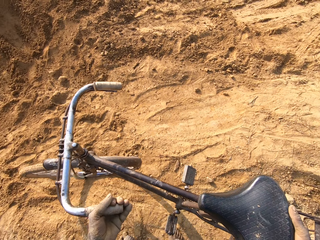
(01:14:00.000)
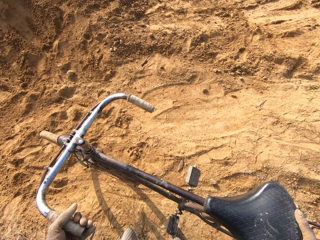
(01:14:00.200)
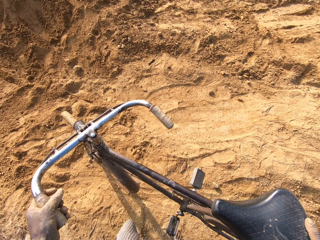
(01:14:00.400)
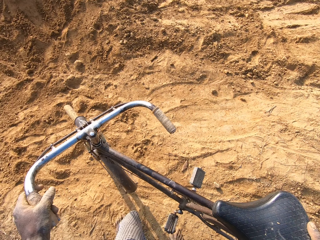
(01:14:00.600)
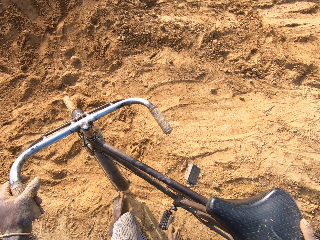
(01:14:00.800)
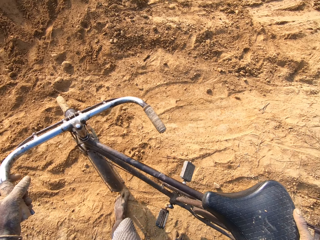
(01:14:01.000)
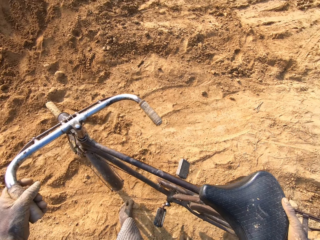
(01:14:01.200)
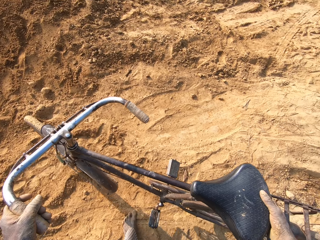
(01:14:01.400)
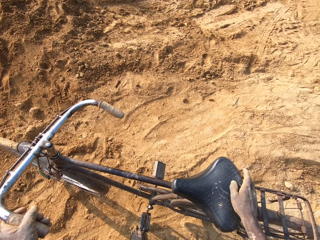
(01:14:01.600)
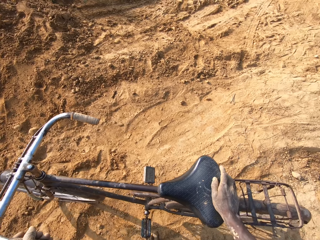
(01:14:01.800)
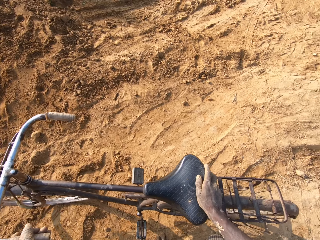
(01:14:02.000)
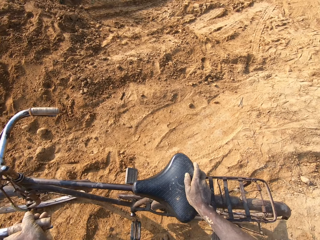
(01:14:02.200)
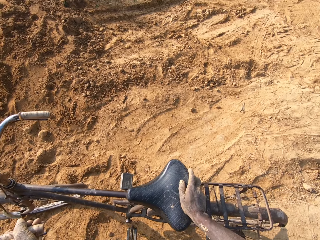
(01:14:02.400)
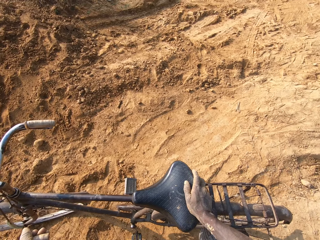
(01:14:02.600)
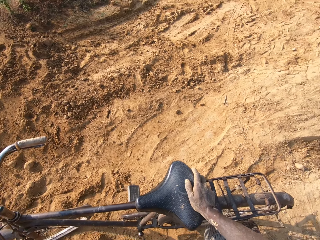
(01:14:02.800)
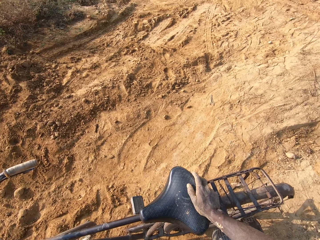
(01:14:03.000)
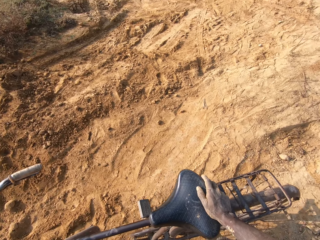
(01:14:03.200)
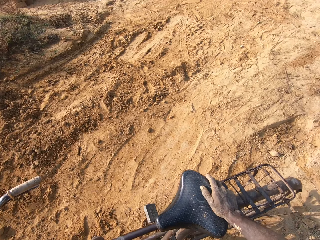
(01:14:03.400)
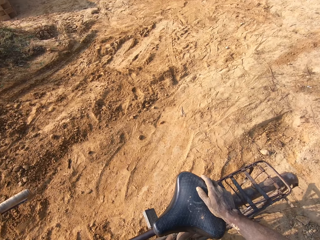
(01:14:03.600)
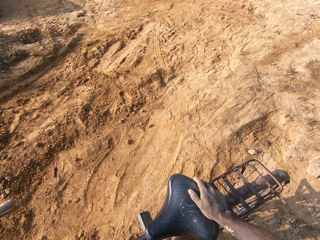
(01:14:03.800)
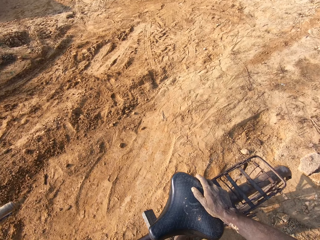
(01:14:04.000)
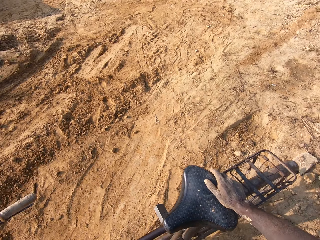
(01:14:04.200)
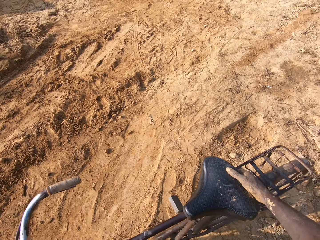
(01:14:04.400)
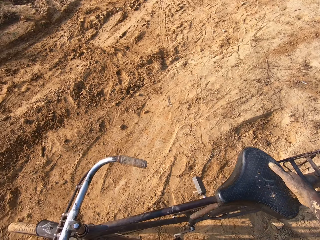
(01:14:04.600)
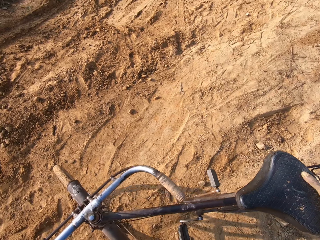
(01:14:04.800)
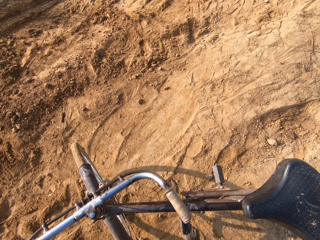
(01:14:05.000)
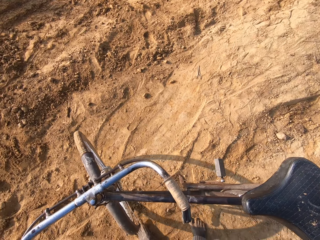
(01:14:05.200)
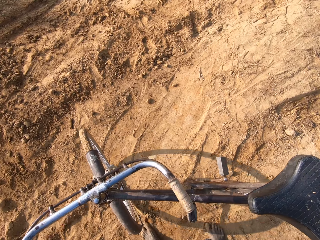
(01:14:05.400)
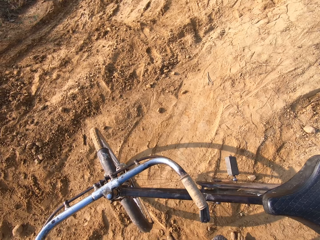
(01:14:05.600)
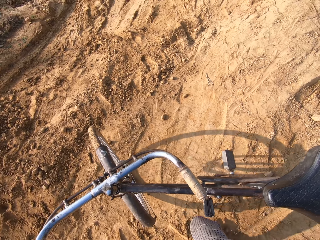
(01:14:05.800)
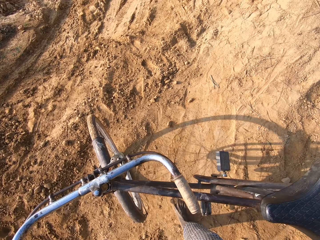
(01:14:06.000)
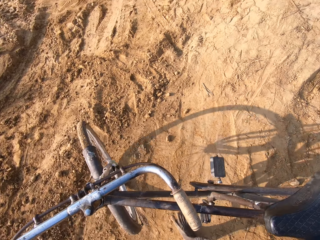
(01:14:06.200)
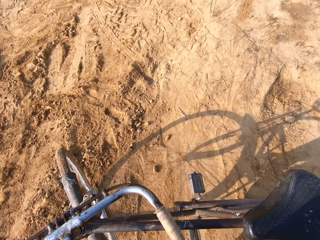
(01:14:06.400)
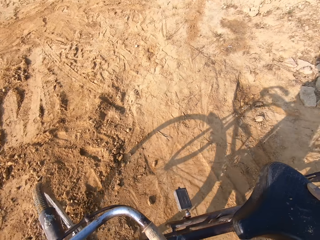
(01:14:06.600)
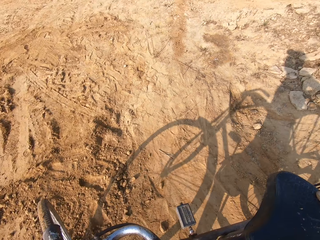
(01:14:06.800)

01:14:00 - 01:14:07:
The camera wearer holds the bicycle. They push the bicycle.

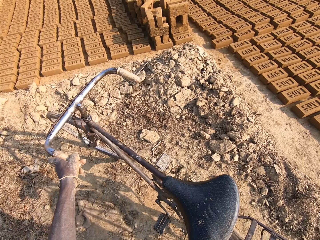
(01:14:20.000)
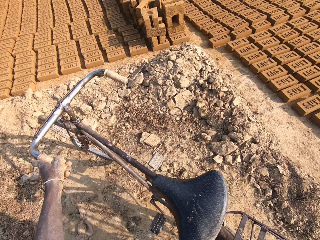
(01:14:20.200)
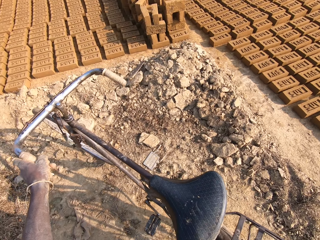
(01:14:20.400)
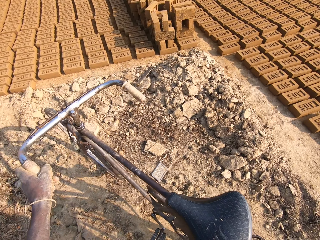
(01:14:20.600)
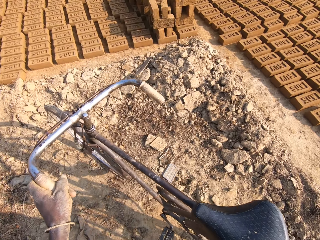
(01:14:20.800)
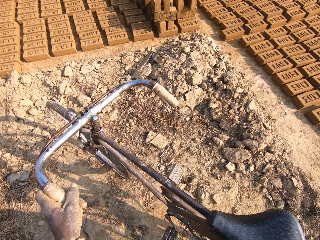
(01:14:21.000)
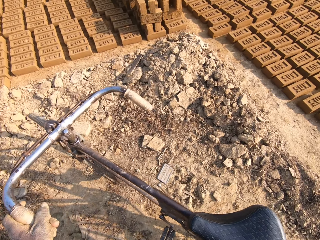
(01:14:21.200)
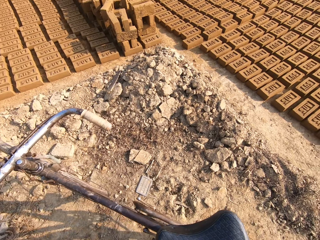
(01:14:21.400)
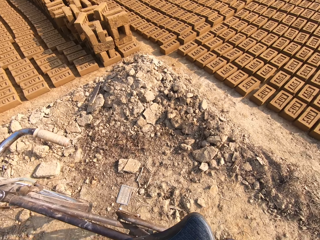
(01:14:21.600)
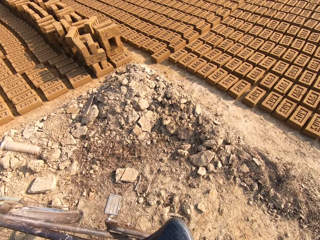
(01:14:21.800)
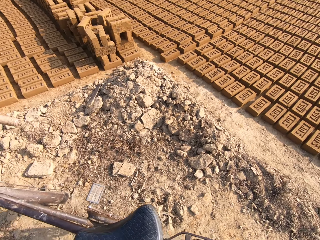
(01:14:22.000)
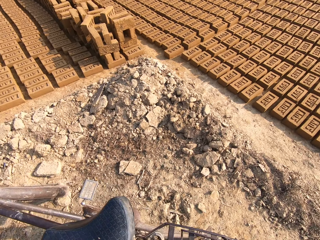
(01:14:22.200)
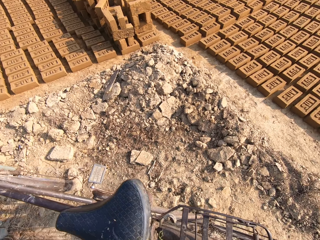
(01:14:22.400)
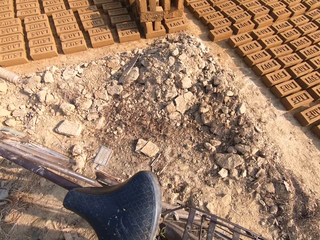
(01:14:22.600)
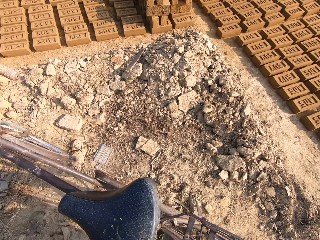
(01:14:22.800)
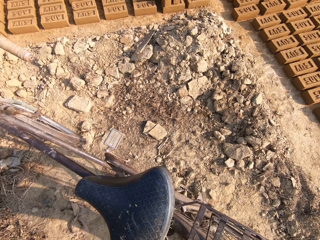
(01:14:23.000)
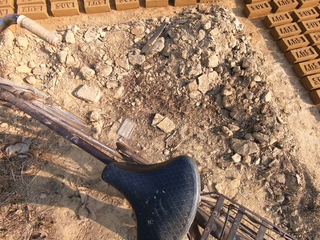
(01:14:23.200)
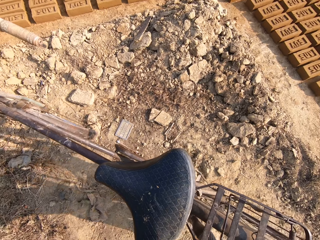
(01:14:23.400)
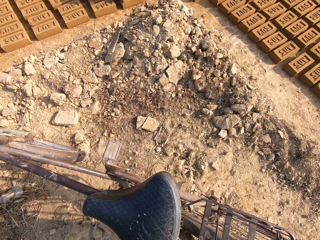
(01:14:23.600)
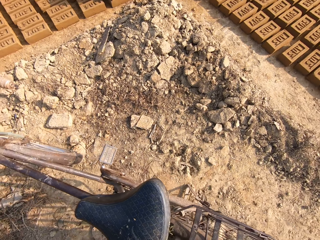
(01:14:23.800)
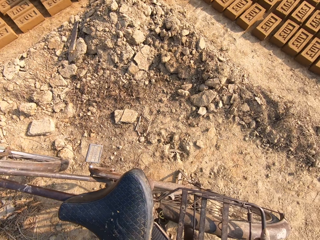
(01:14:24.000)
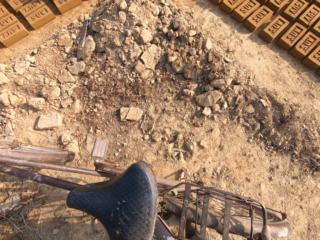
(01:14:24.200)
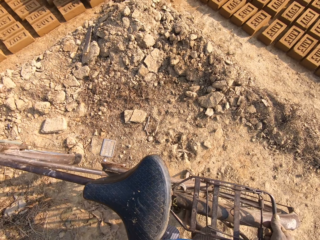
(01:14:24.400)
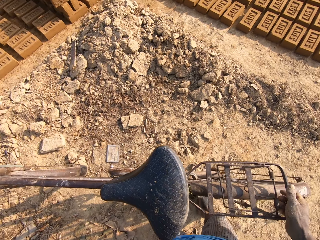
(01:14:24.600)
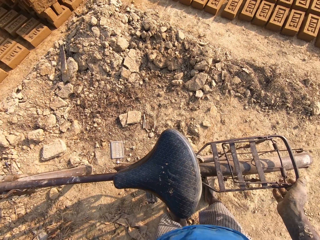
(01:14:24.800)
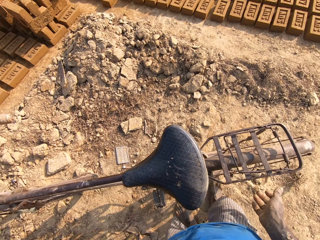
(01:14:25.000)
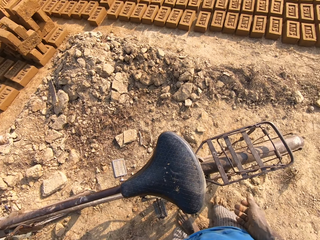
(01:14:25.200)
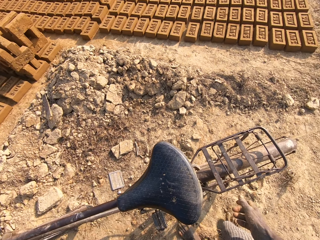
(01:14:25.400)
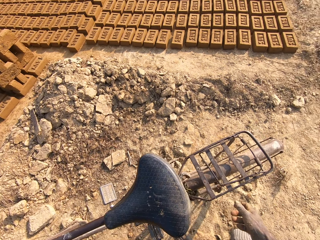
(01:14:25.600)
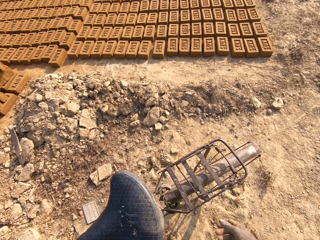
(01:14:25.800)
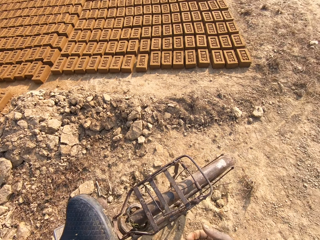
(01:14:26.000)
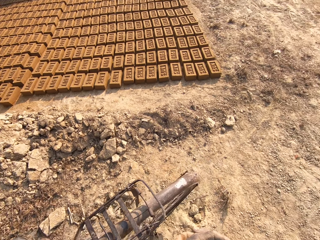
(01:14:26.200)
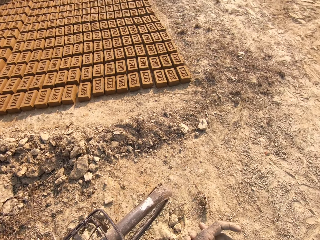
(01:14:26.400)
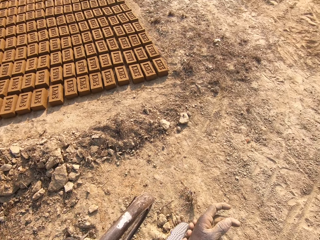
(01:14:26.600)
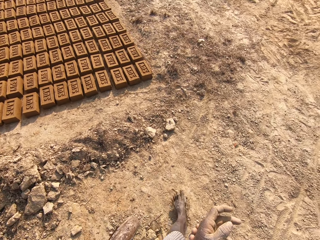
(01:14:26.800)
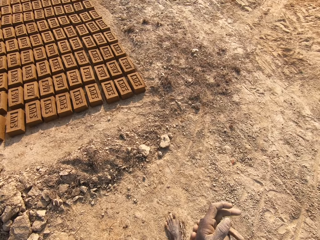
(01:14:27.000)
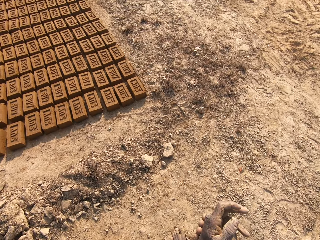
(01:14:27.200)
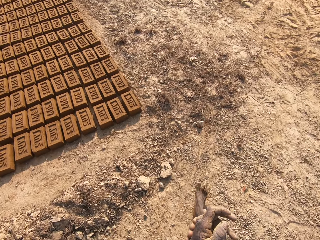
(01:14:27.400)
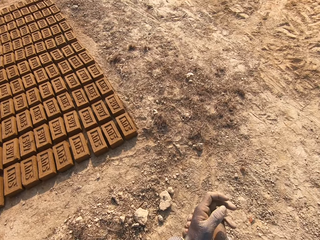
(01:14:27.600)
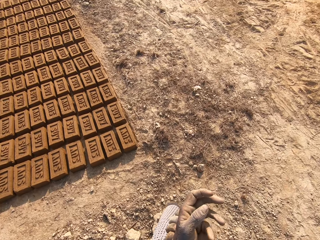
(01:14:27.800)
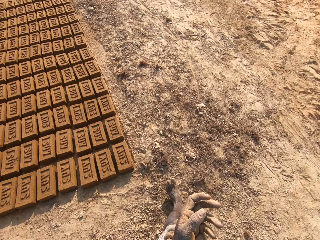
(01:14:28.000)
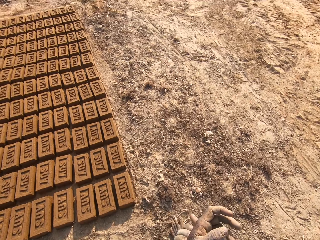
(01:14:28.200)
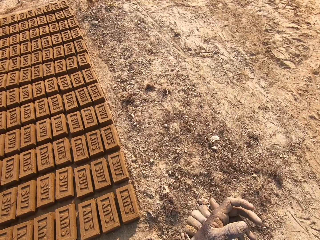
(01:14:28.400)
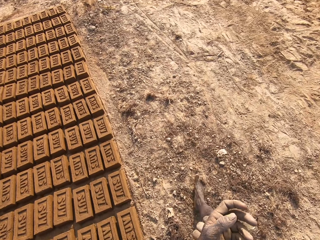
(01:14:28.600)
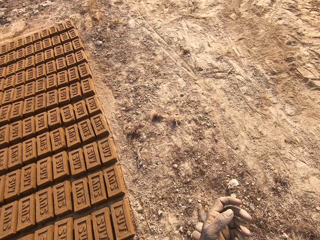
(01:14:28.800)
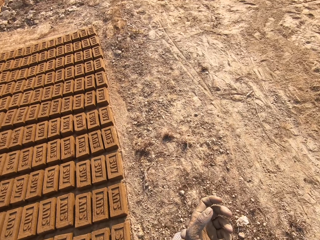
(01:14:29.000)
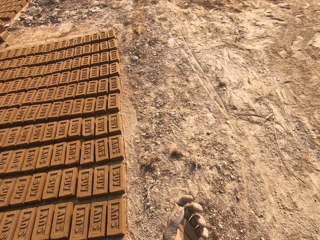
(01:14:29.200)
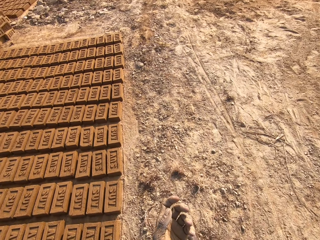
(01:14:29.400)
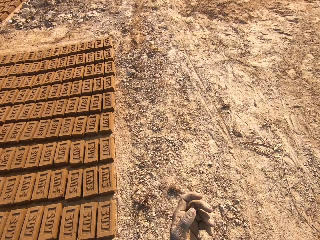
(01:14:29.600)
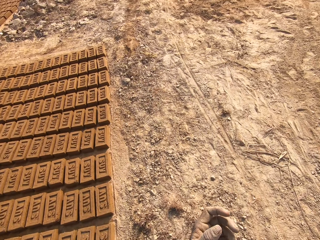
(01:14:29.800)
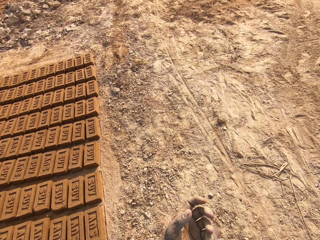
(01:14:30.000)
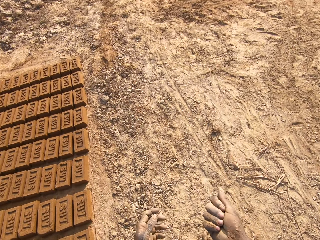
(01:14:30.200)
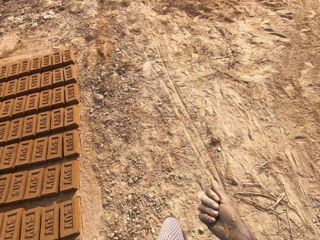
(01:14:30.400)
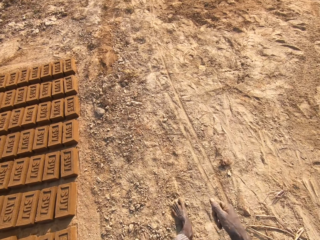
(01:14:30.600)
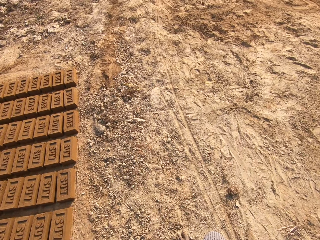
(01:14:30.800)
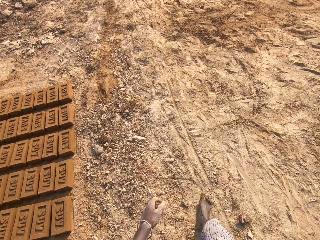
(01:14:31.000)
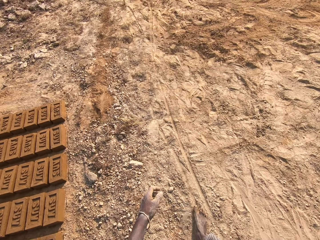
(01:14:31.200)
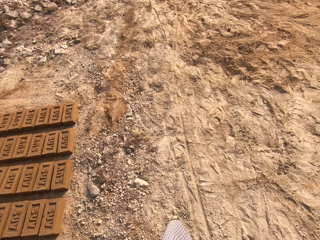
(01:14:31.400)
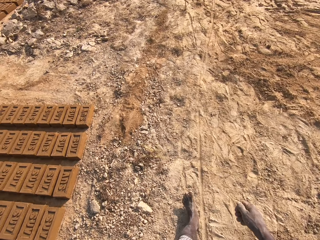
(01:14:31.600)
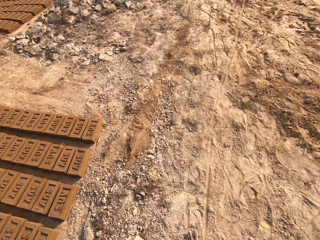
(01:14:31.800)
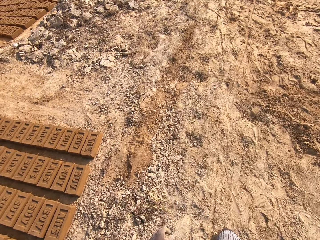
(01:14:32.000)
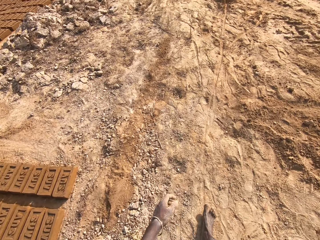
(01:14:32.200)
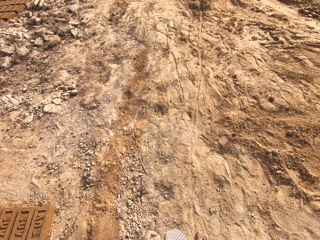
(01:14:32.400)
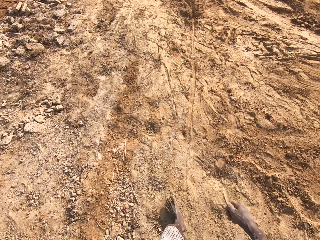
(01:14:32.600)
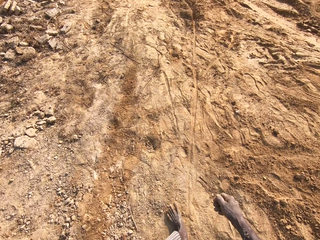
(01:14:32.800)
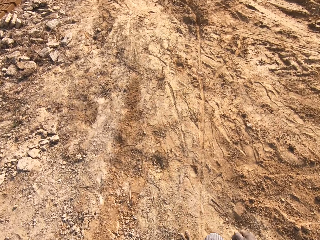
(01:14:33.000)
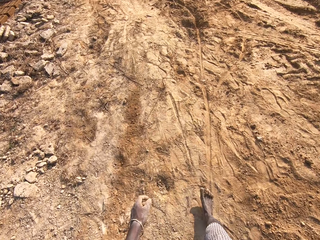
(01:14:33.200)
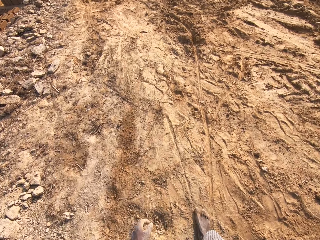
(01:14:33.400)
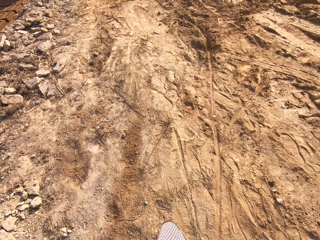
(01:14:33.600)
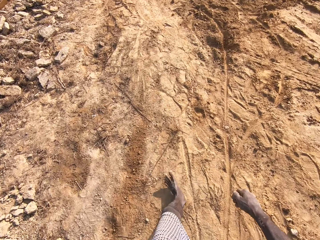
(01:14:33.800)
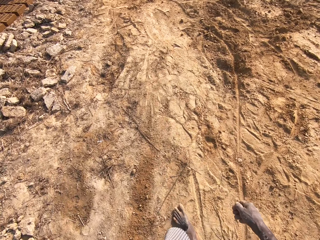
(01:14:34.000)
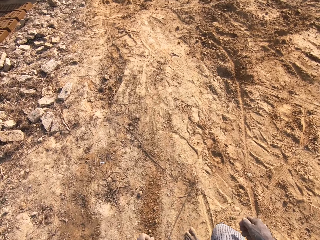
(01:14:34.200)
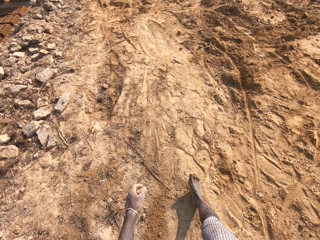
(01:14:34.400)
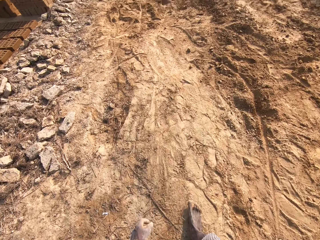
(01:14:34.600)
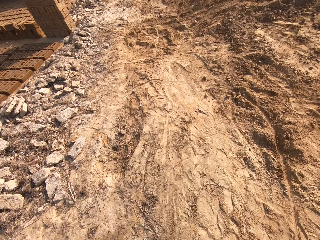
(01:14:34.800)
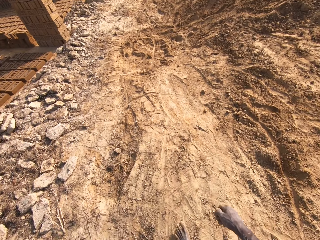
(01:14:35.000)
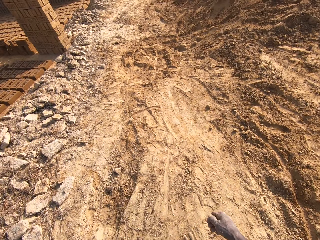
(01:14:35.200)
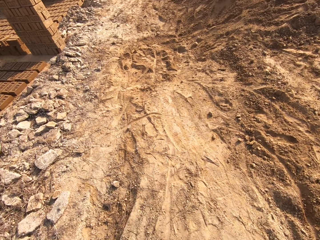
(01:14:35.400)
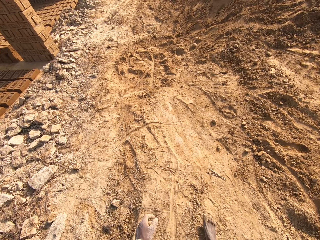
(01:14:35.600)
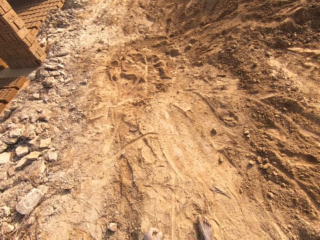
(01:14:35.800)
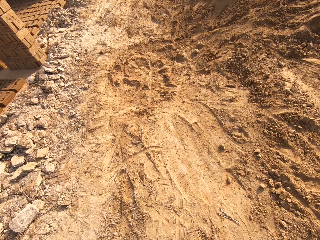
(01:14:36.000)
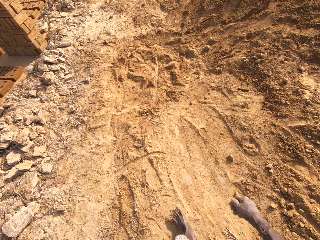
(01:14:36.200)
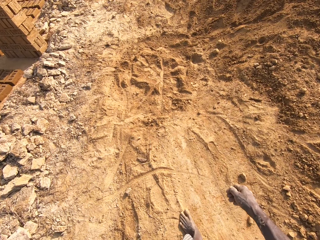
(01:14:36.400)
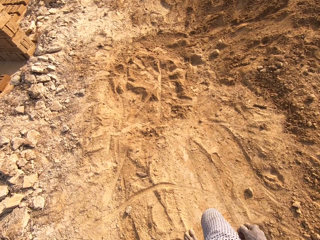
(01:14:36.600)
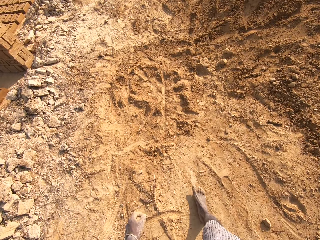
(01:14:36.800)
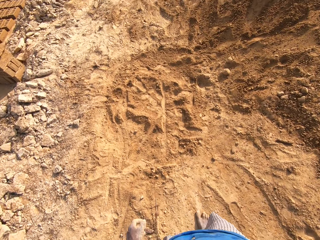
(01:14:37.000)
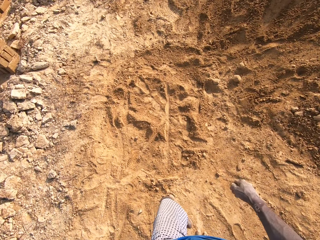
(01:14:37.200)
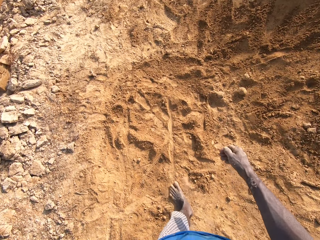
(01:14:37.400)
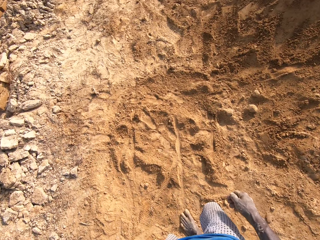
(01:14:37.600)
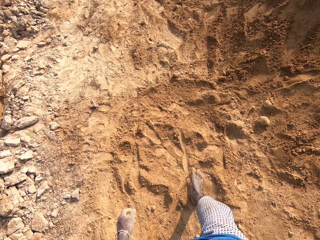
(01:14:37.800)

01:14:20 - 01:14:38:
The camera wearer stands the bicycle on the ground. He talks. He parks the bicycle beside the bricks. He walks to another side of the brick yard. He holds his left hand.
